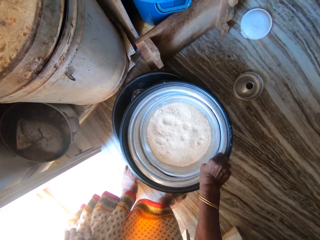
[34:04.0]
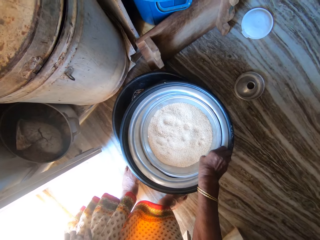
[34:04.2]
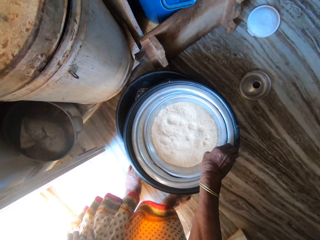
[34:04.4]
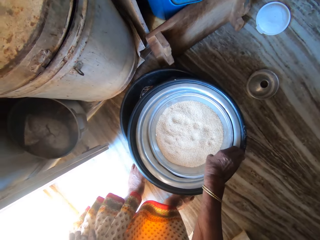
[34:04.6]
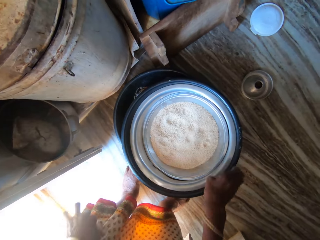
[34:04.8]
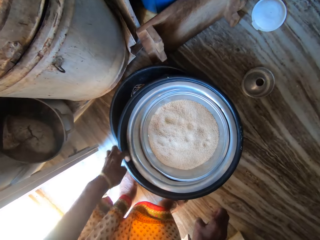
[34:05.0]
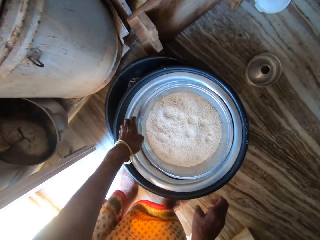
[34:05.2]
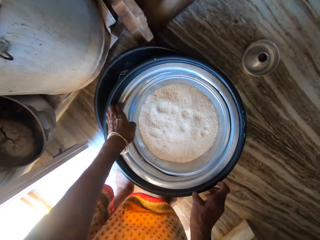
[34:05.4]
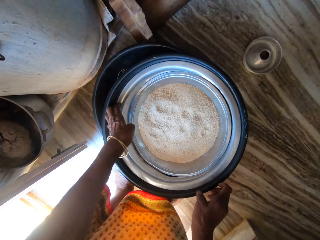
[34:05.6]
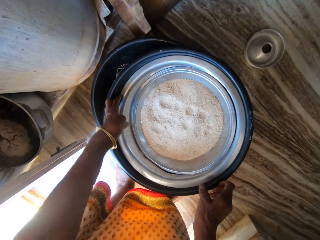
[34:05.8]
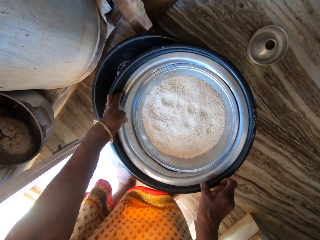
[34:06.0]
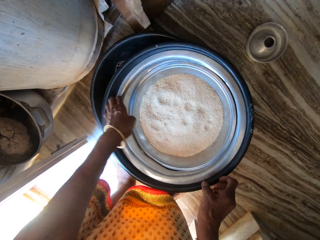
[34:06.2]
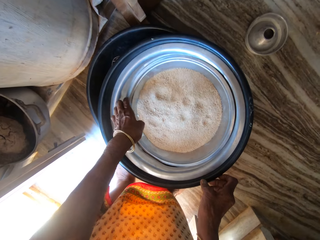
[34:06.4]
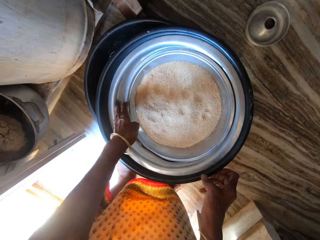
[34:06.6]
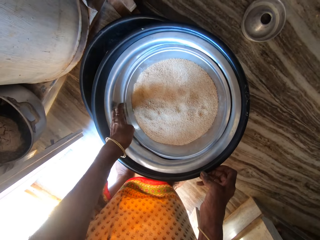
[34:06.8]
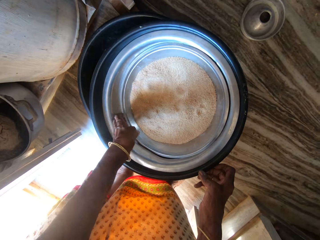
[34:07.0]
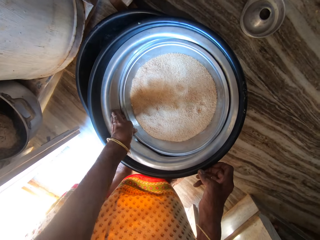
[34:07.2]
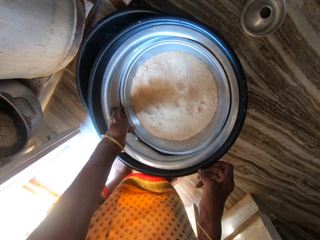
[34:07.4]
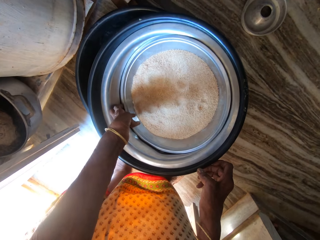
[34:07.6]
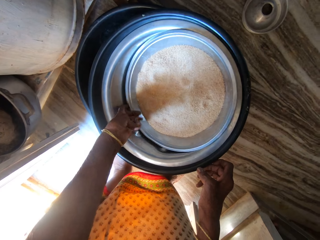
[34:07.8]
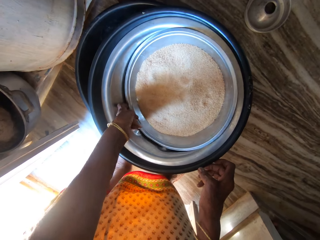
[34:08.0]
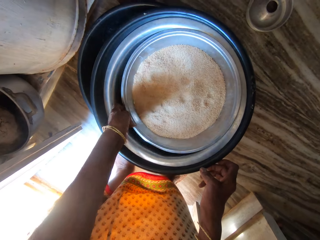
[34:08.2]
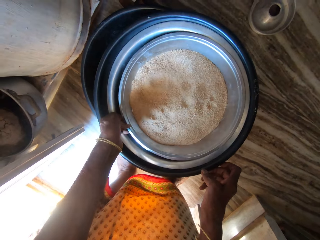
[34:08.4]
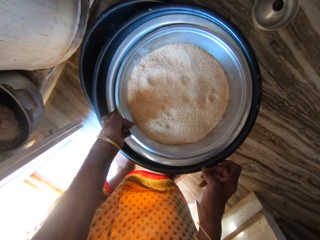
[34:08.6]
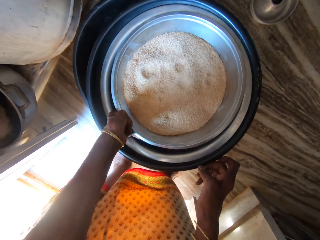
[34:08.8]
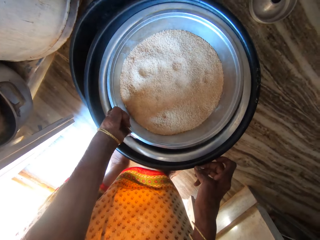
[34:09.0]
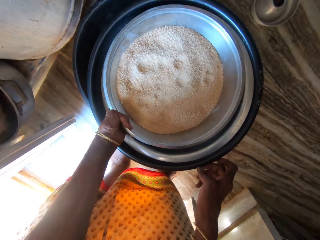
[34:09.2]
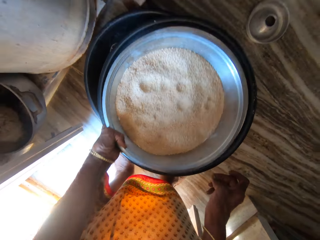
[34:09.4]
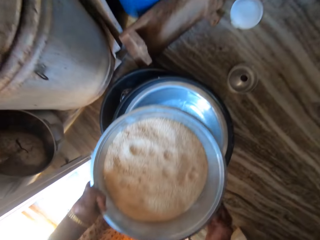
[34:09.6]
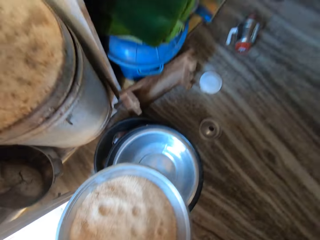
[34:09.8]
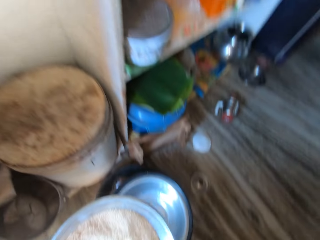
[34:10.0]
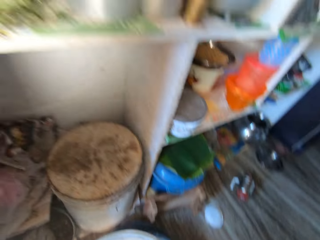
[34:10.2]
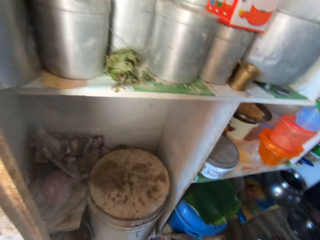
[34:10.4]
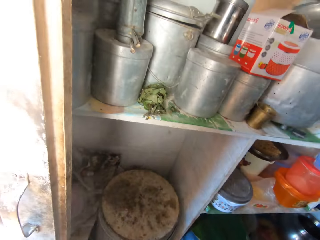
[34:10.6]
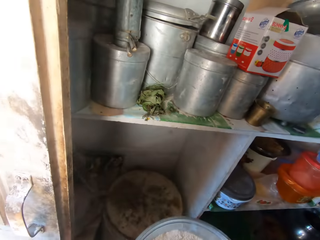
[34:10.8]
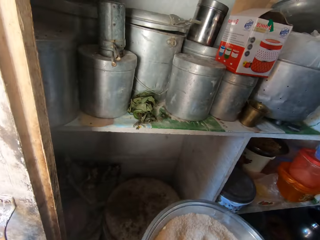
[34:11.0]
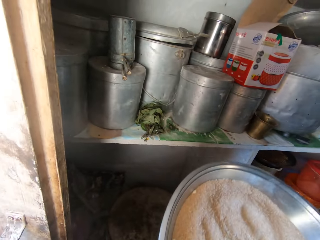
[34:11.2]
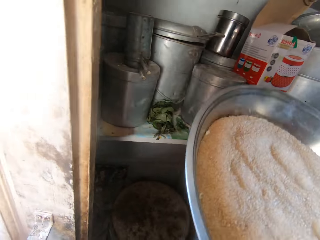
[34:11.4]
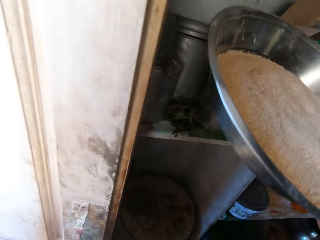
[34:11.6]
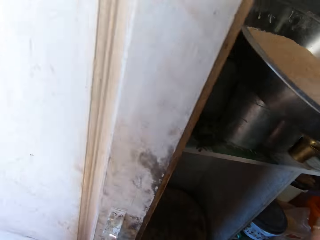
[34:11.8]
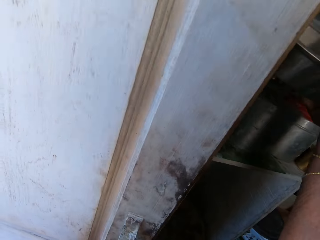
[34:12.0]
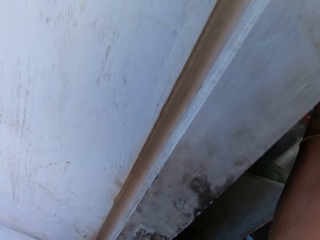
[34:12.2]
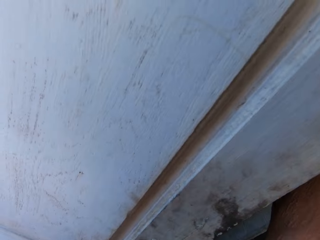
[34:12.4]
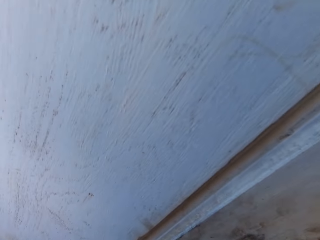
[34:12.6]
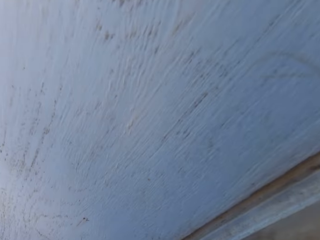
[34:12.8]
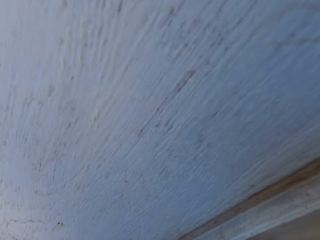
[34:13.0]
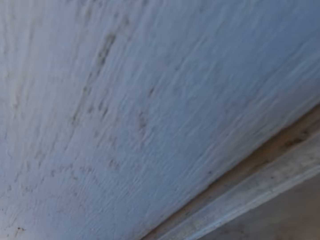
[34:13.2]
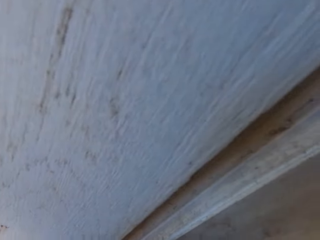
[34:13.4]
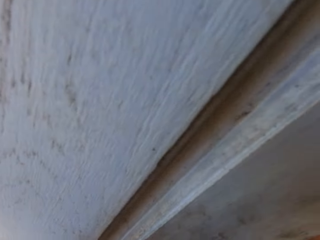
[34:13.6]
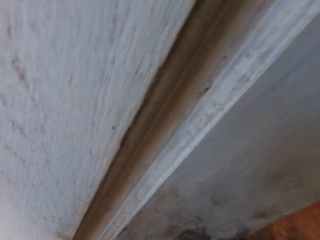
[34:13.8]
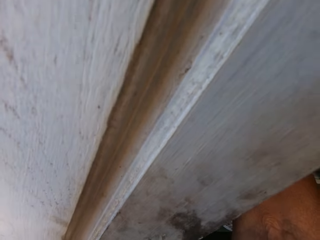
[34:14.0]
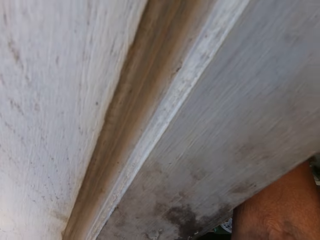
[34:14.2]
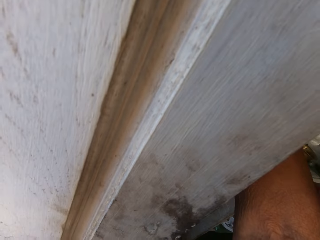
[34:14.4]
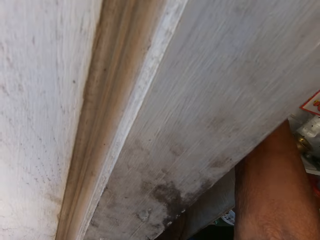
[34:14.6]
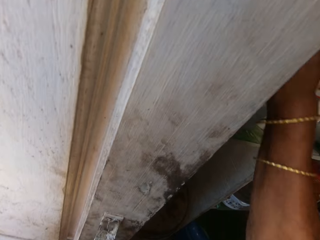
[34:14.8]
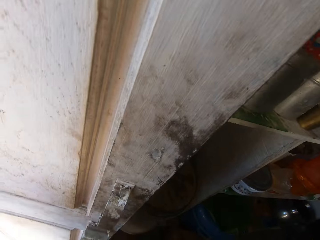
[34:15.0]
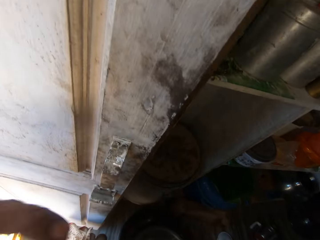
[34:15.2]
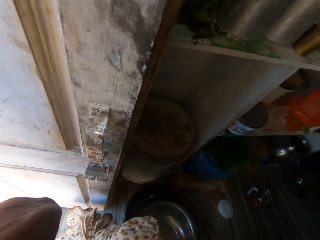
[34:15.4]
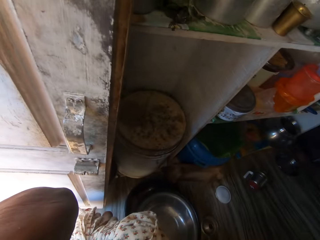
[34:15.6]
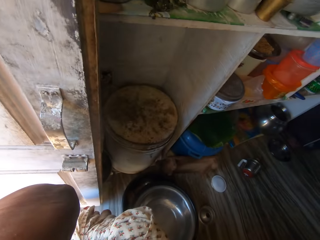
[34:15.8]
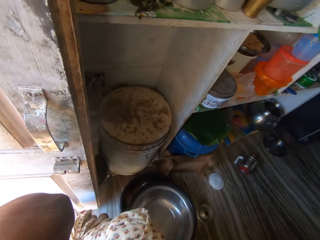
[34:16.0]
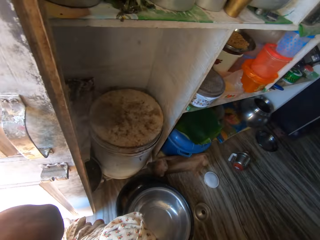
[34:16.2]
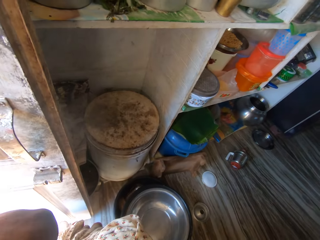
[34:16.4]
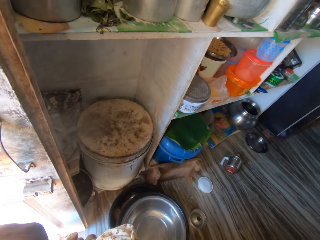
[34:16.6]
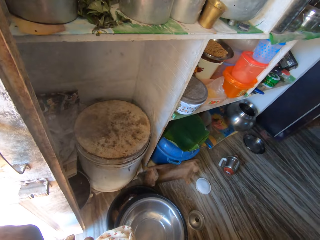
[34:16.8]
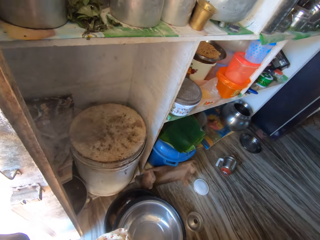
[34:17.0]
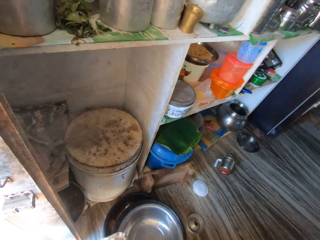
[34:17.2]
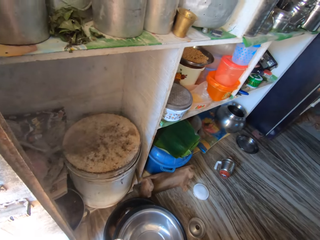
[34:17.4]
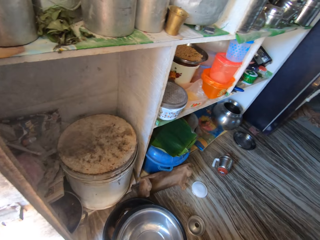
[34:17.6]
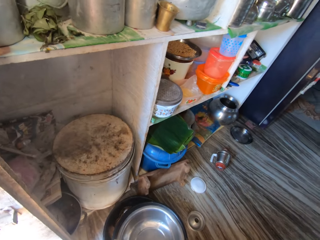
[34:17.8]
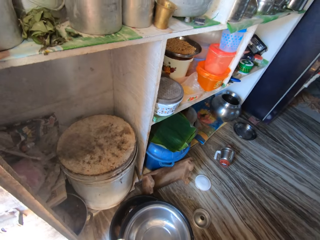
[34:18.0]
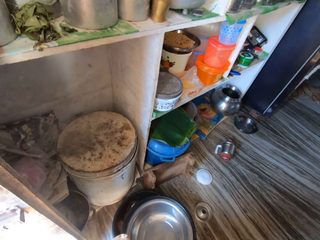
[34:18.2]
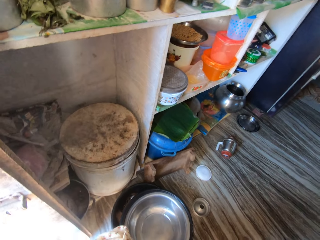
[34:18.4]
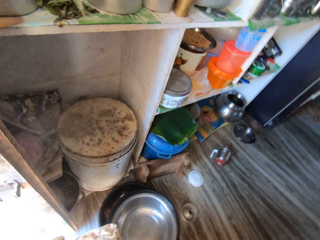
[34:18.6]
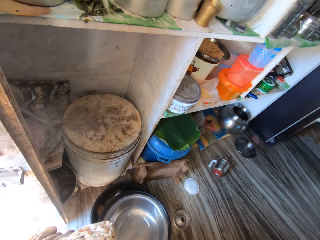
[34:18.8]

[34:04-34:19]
The camera wearer picks up a bowl with flour from a basin on the floor. They place the bowl on steel buckets on shelves. They drop the bowl on the floor. They lift a hand to the head and fix the camera on the head.

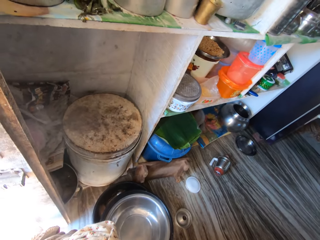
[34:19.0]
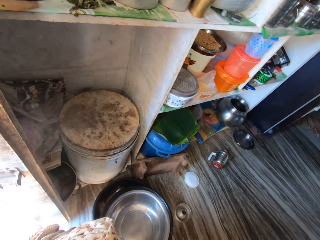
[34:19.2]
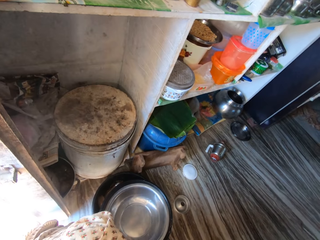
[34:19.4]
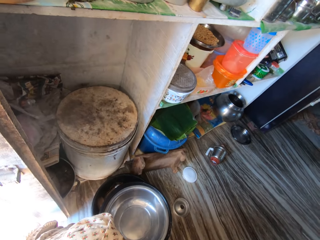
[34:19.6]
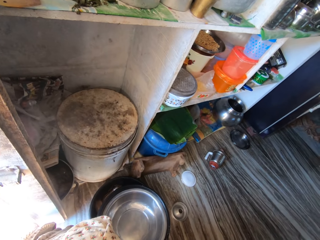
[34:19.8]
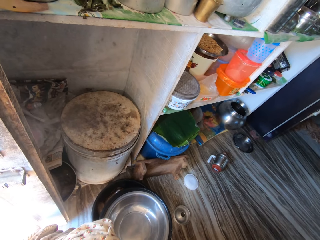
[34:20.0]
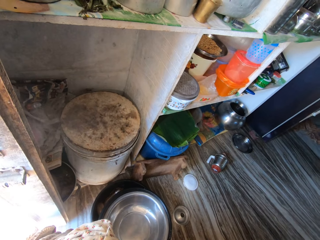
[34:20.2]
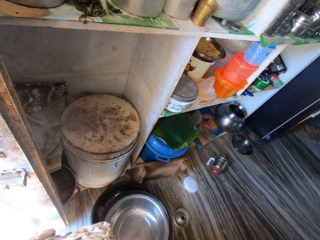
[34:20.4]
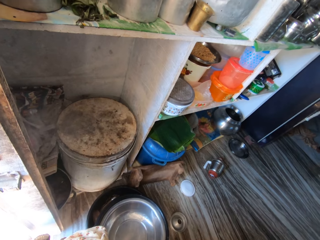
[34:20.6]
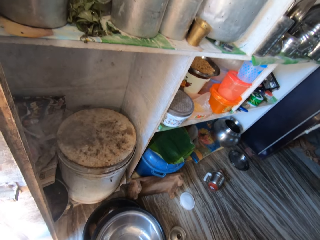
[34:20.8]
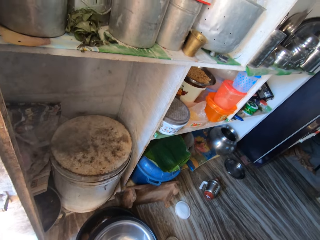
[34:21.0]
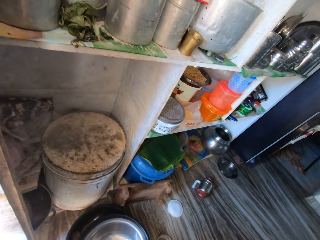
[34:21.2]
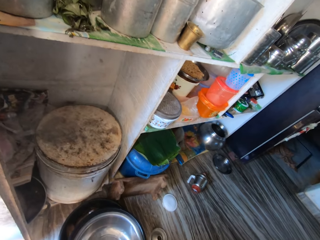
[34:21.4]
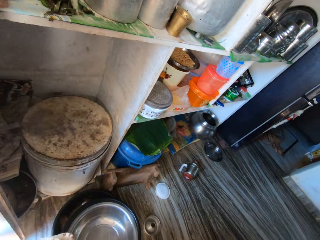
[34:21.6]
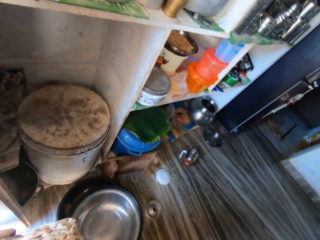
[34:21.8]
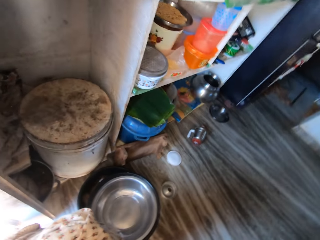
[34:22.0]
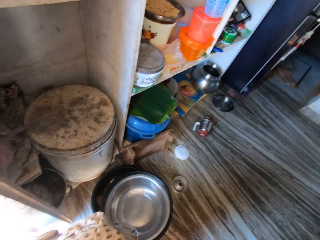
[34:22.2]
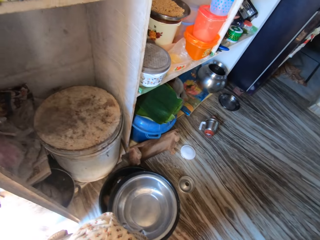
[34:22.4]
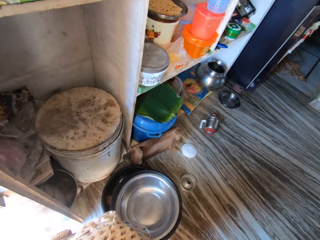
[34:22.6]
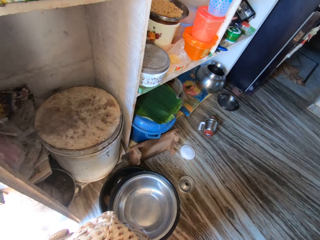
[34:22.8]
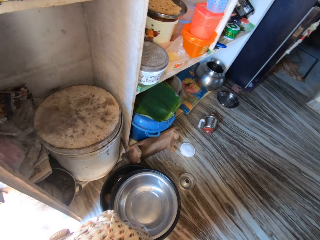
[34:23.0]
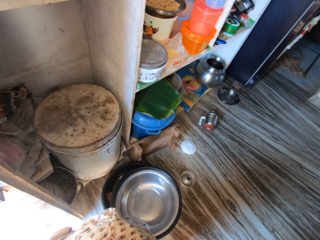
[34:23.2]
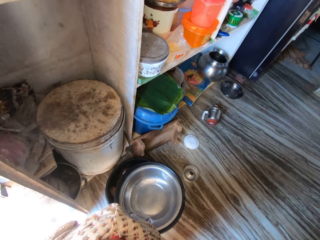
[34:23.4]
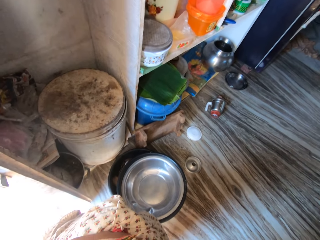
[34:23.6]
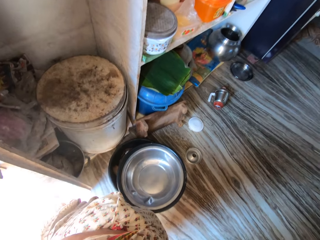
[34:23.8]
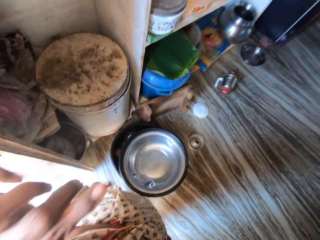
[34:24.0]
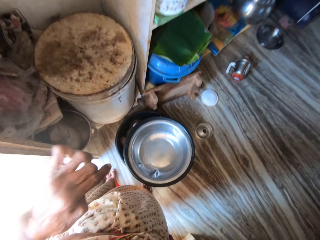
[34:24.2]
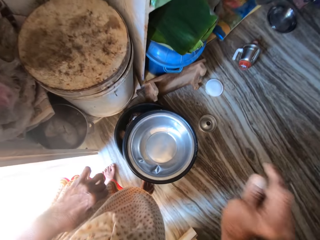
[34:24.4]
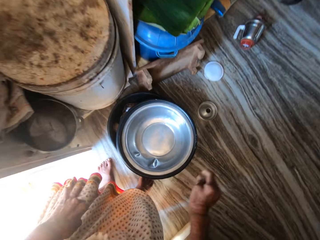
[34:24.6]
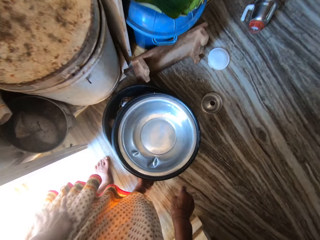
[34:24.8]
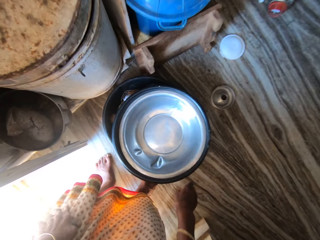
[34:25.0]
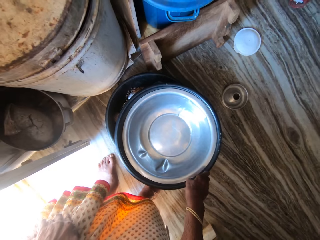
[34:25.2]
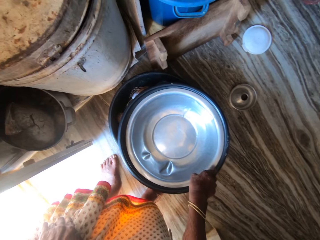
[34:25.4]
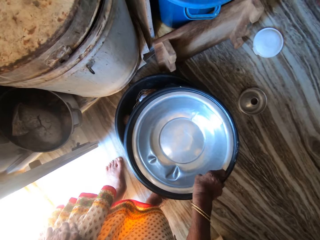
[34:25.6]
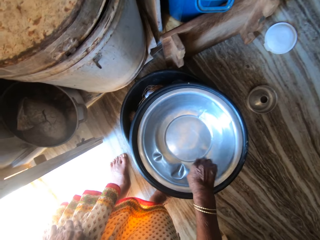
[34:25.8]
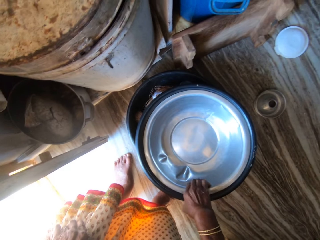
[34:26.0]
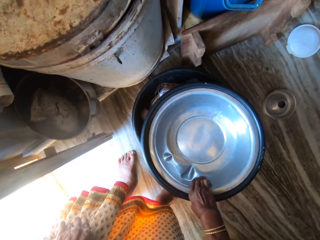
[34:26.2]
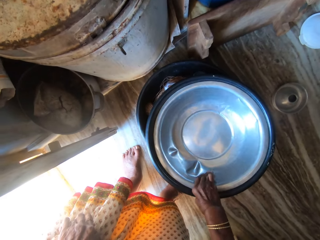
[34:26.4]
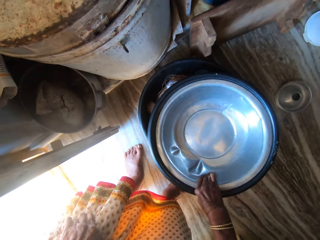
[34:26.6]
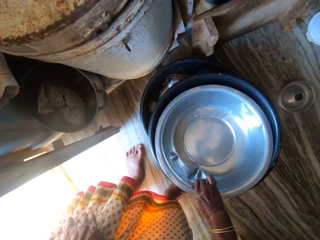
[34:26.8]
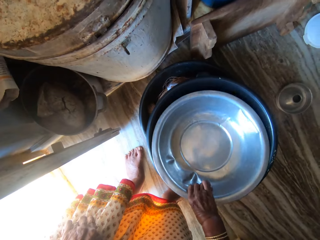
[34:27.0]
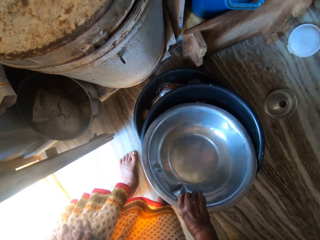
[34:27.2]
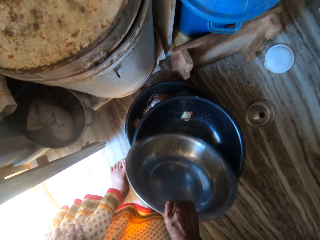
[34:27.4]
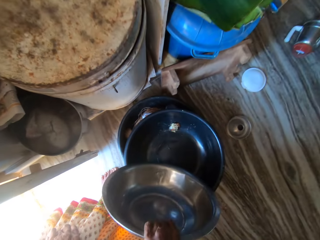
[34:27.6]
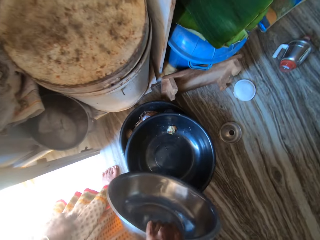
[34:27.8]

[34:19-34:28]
The camera wearer drops a hand. They pick up another bowl in a basin on the floor.
